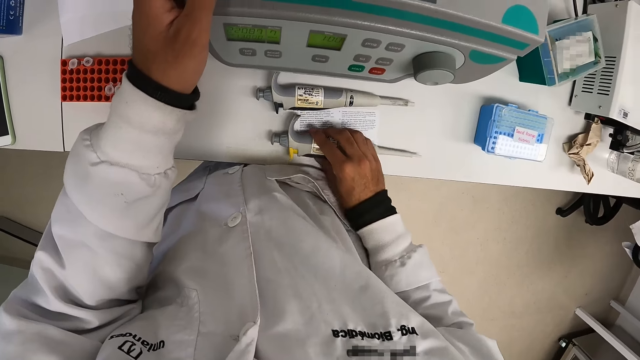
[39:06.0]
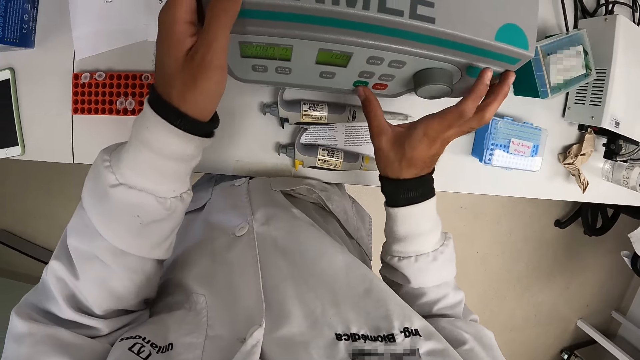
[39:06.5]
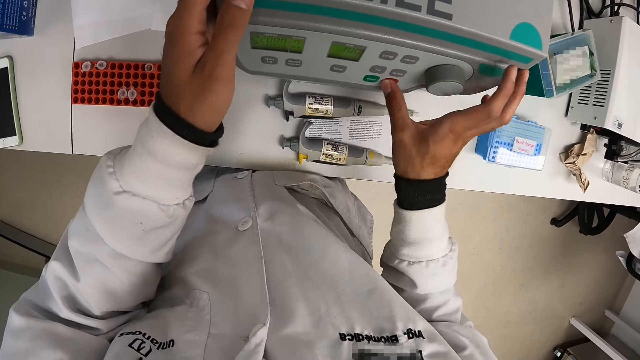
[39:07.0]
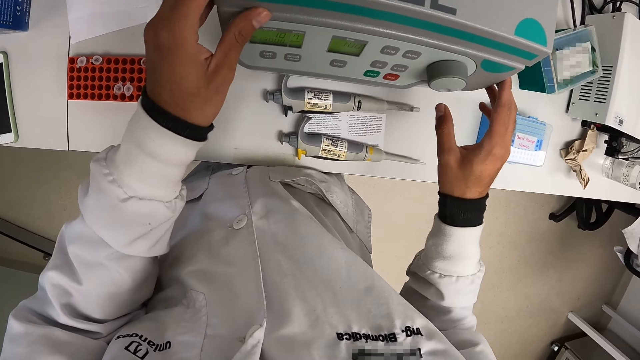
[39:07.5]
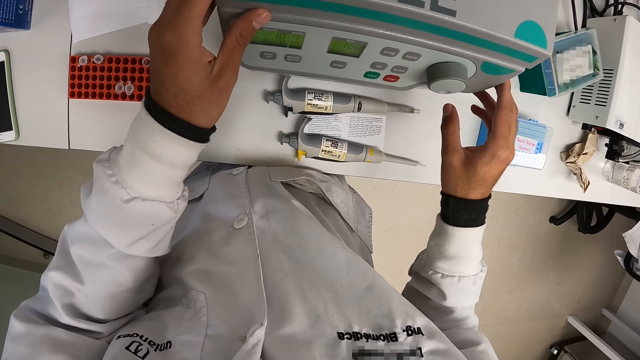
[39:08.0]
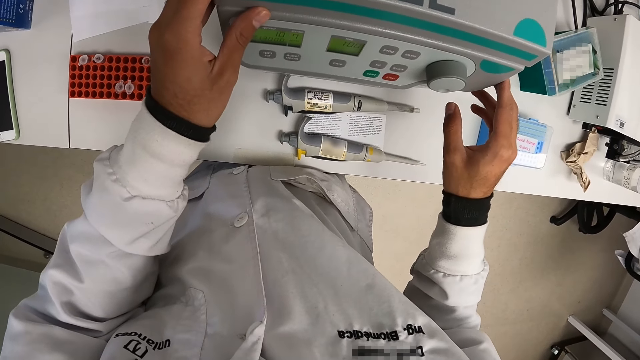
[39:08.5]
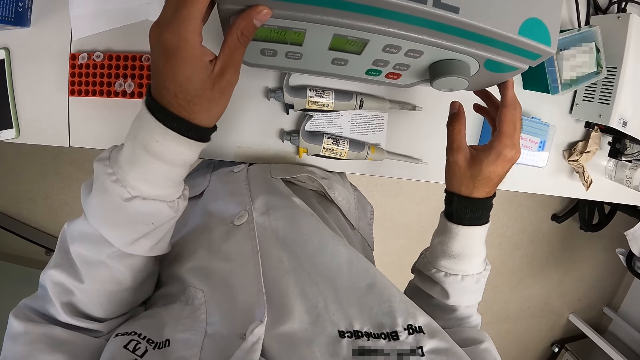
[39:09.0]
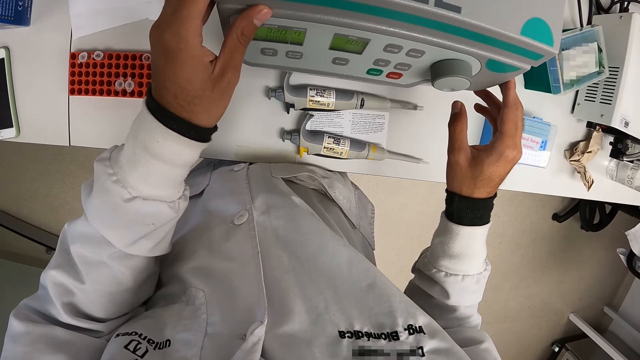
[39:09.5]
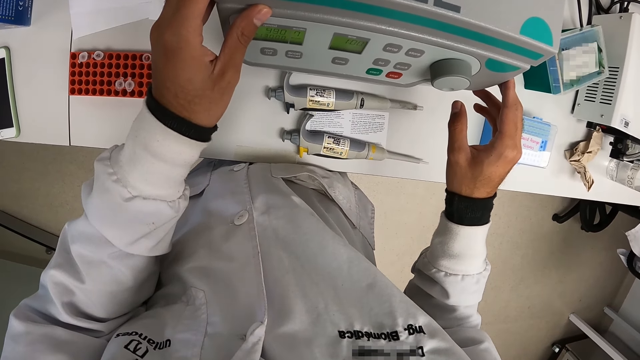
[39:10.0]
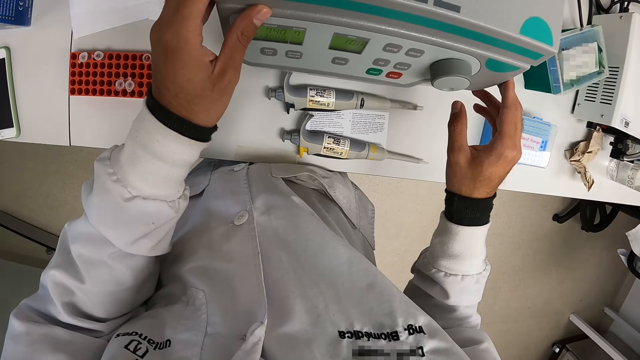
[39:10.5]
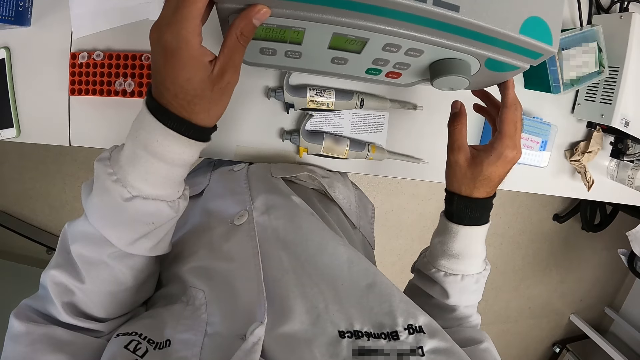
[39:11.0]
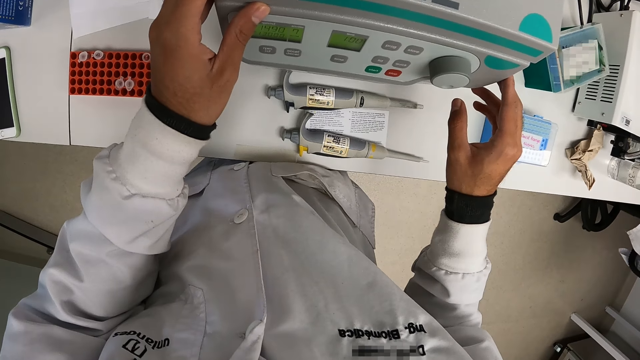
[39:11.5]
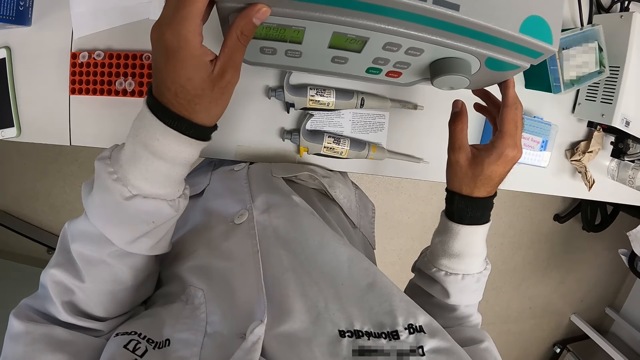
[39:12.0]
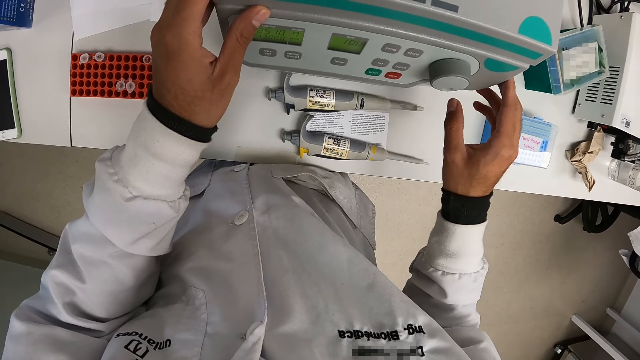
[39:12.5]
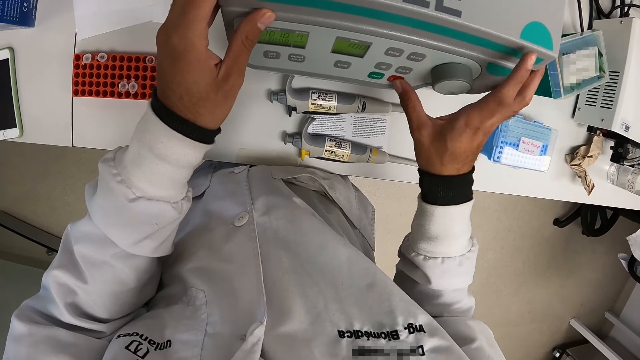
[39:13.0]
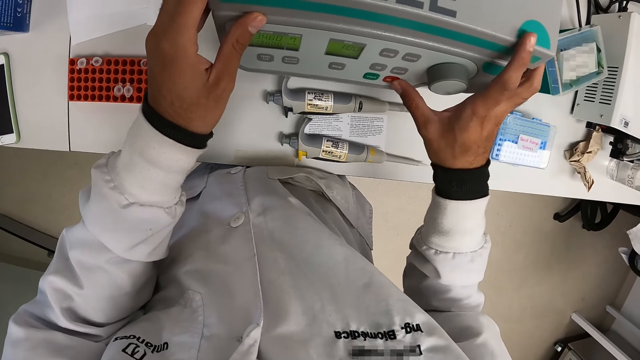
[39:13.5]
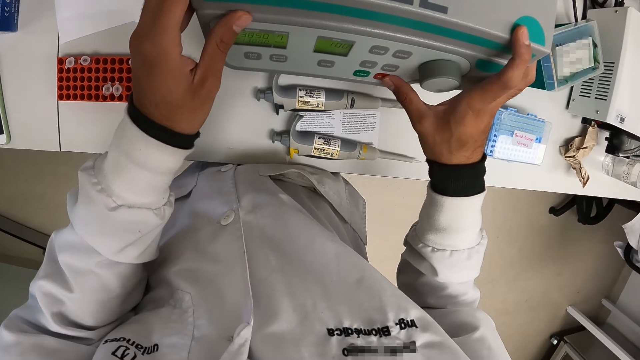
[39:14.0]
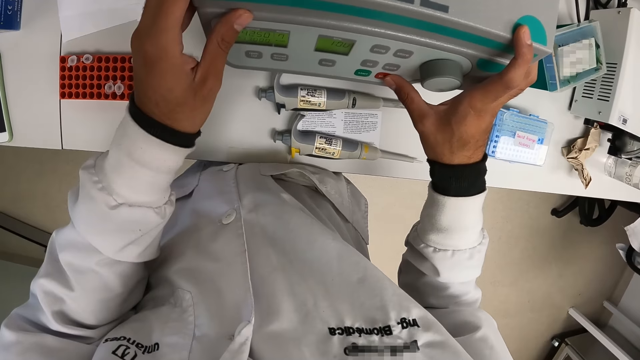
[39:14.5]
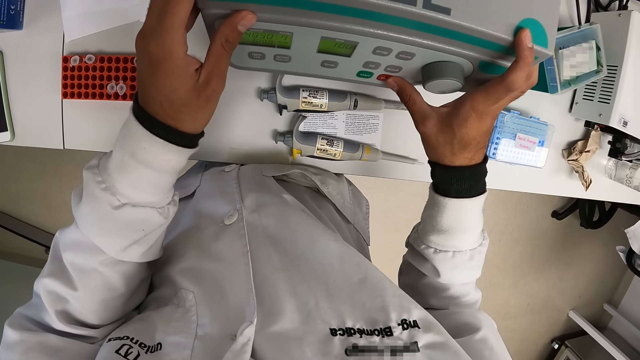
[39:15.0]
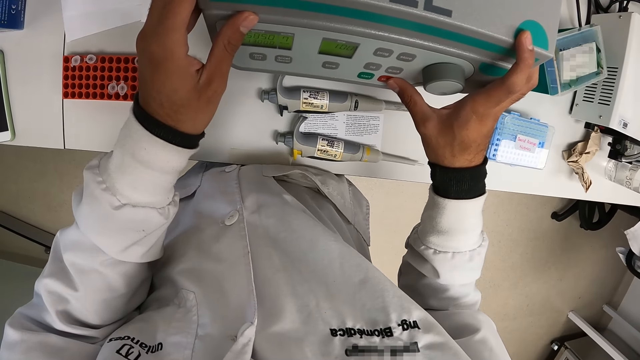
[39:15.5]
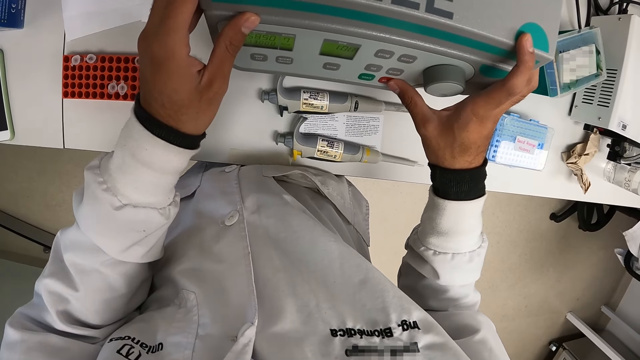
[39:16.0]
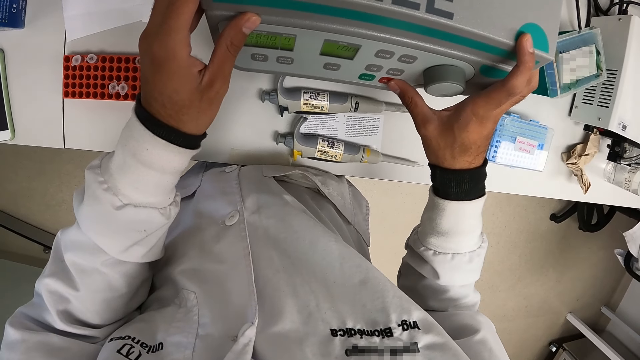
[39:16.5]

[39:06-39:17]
The camera wearer drops the pipettor on the counter with his right hand. He turns on the centrifuge machine with his right hand. He turns off the centrifuge machine with his right hand.

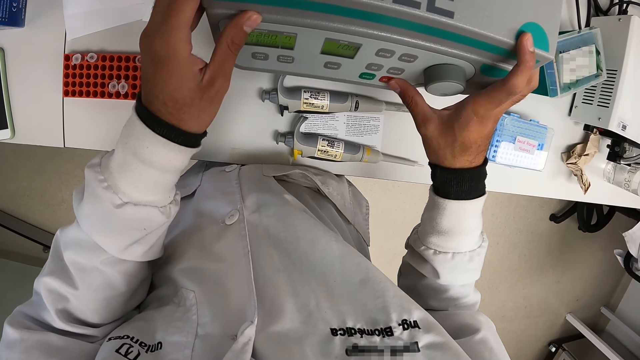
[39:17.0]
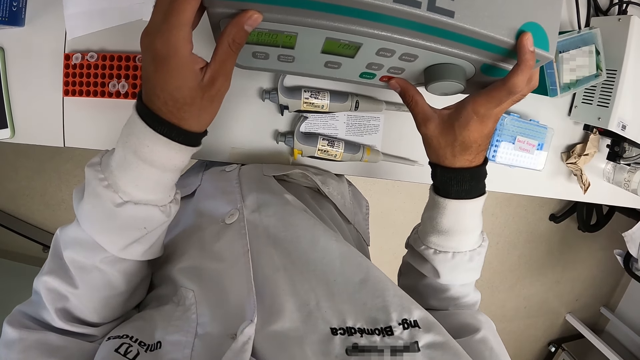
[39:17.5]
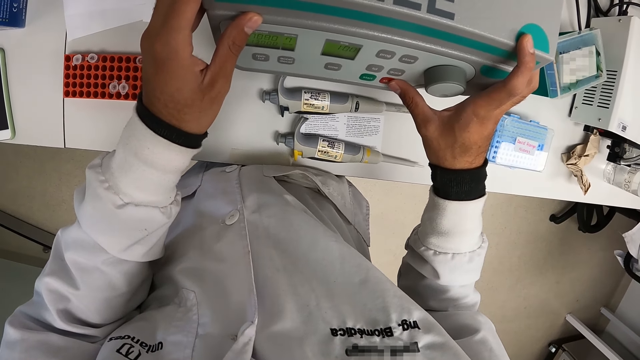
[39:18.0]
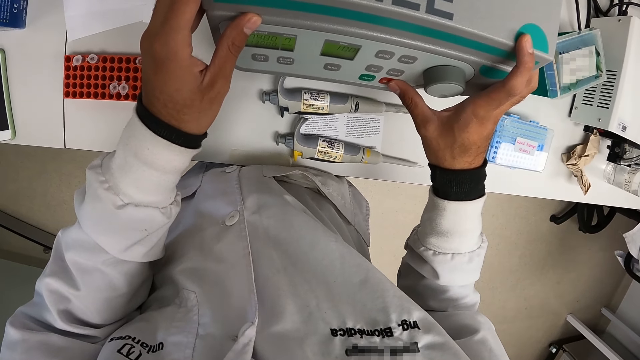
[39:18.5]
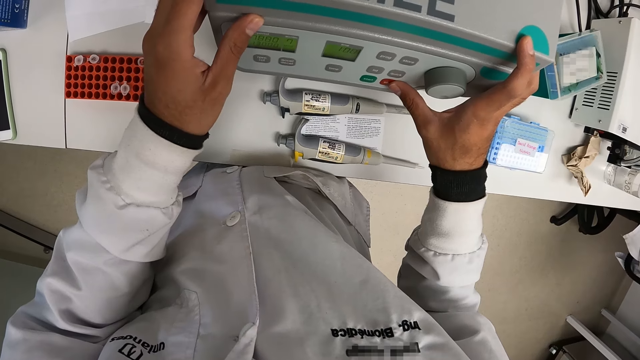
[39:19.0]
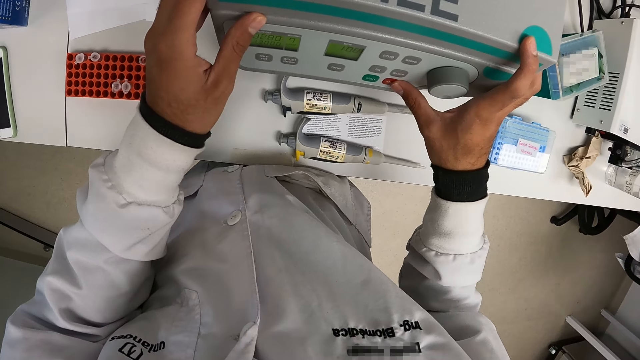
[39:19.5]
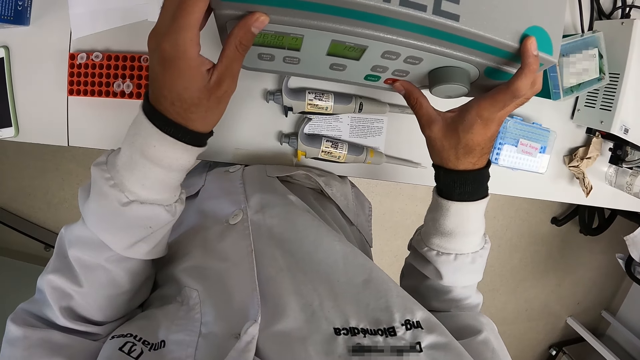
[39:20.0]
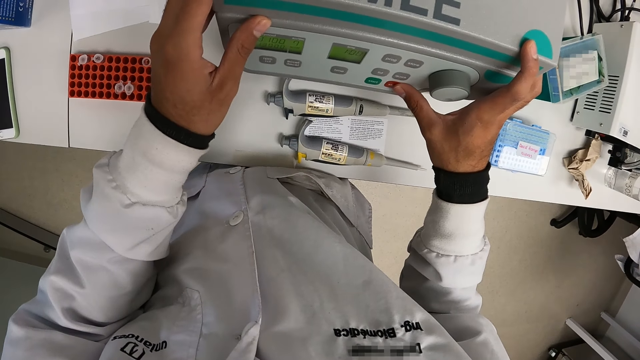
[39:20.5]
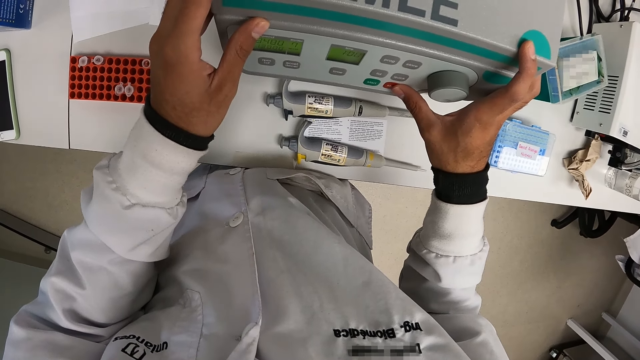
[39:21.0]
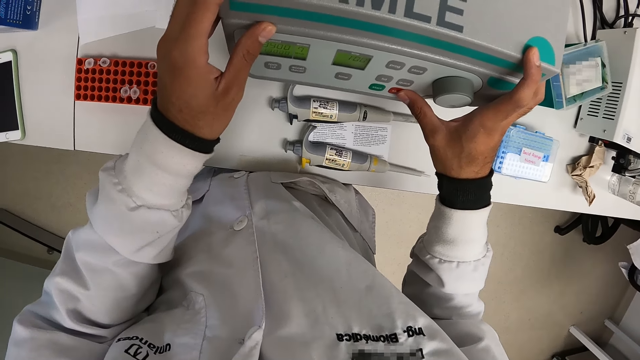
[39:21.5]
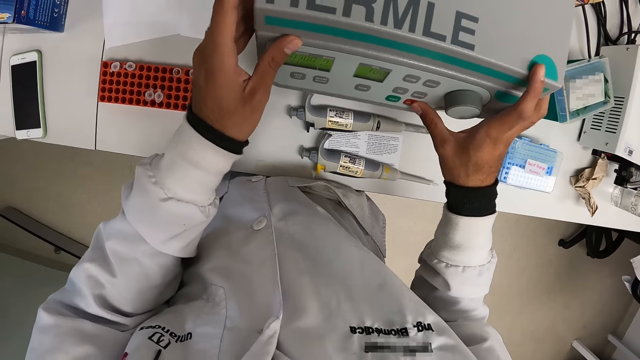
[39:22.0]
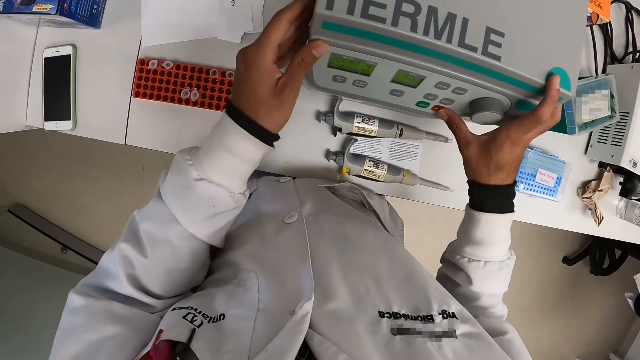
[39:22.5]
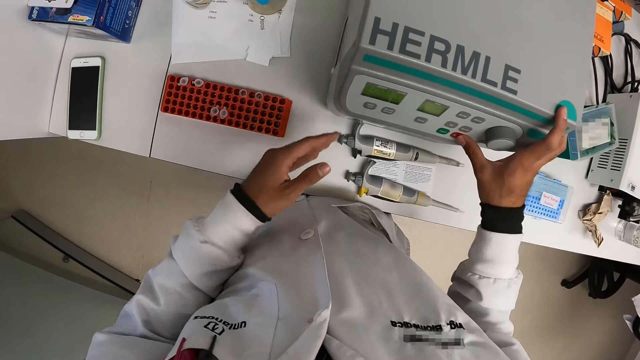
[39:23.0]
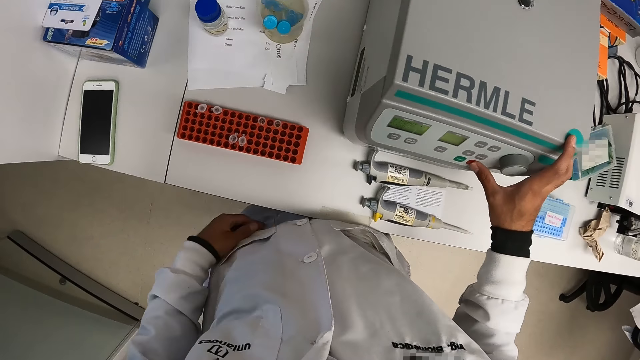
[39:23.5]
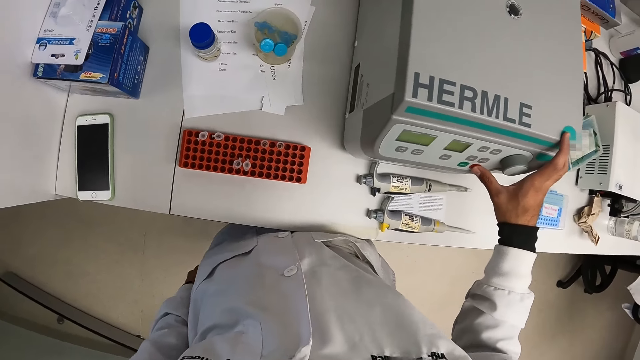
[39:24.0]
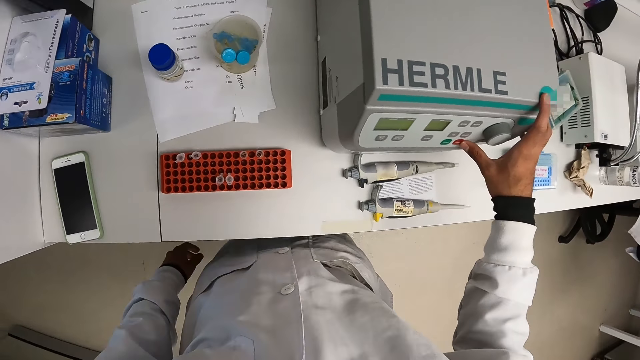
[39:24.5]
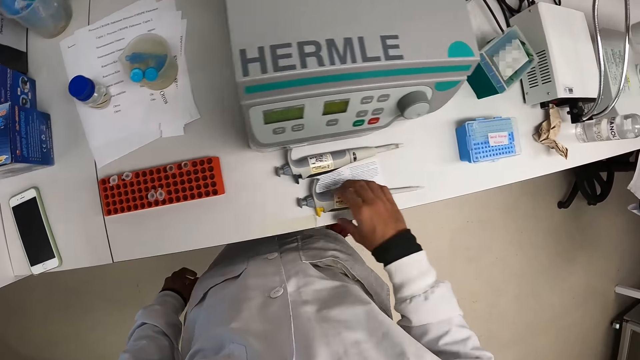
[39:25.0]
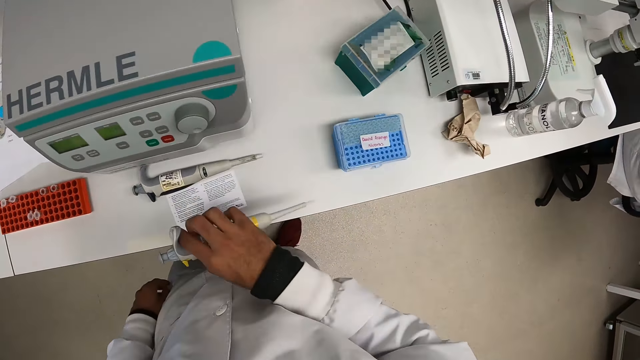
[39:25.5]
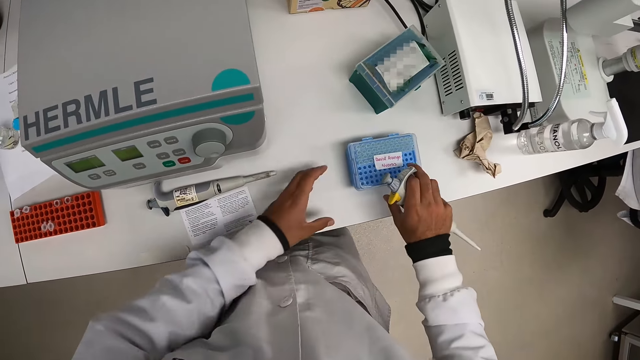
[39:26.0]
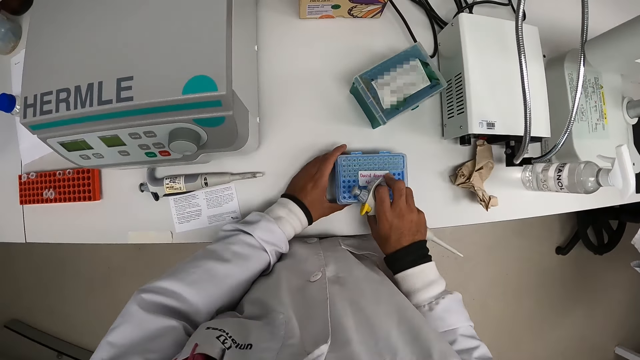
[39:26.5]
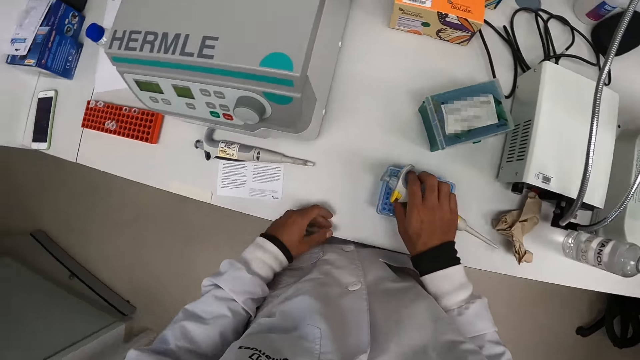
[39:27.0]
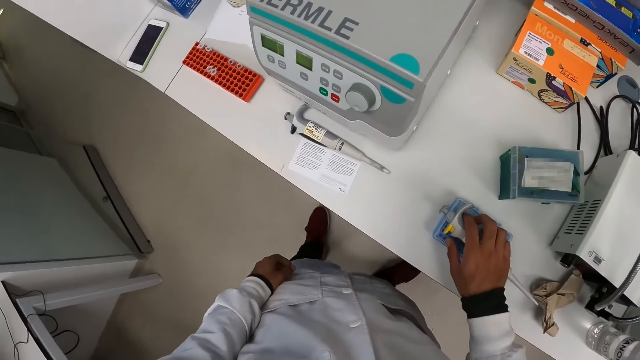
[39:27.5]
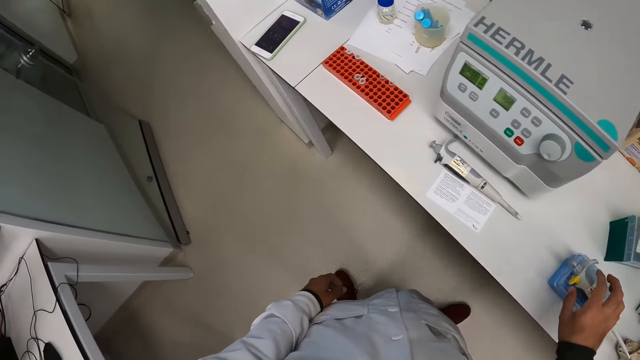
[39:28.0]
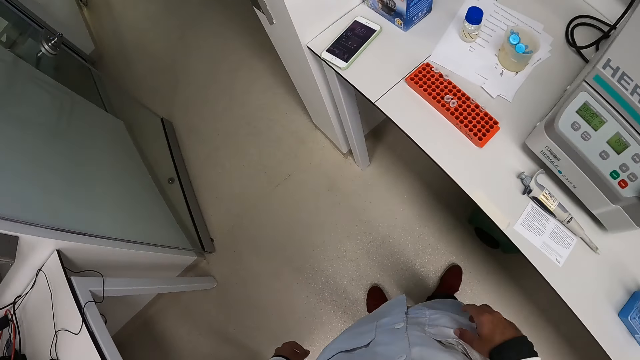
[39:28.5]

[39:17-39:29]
The camera wearer looks around. He picks up the pipettor from the counter with his right hand. He touches the test tube rack with his left hand. He drops the pipettor on the test tube rack with his right hand.
